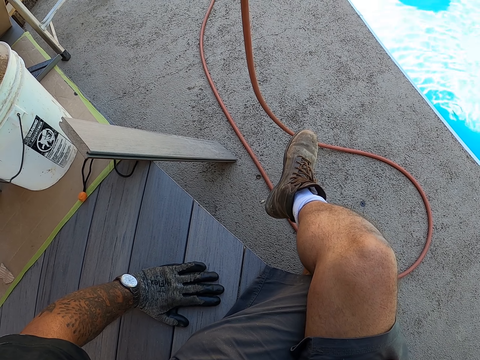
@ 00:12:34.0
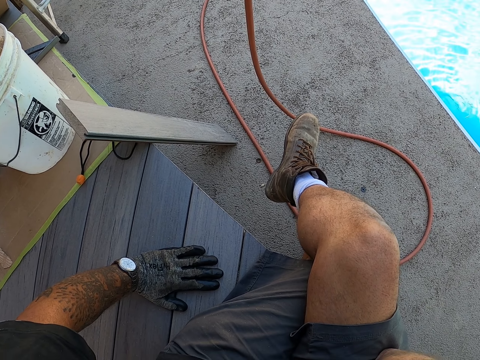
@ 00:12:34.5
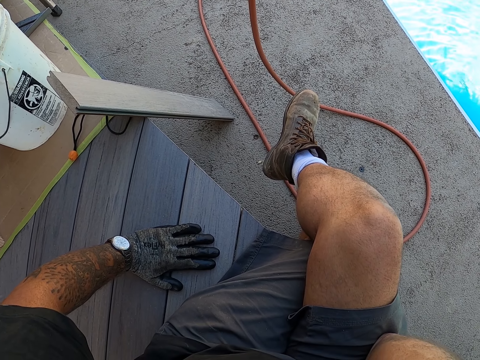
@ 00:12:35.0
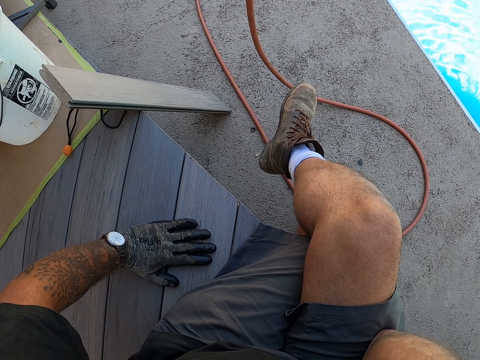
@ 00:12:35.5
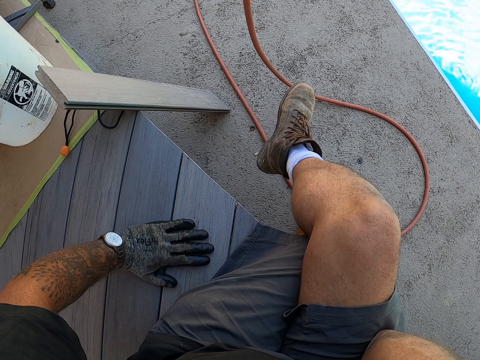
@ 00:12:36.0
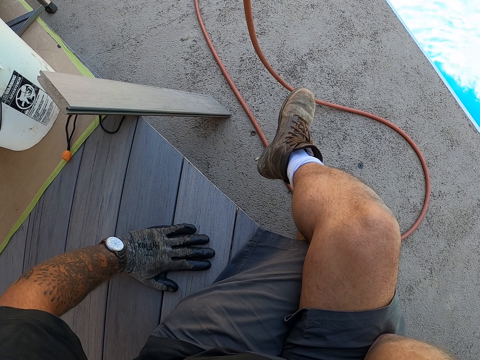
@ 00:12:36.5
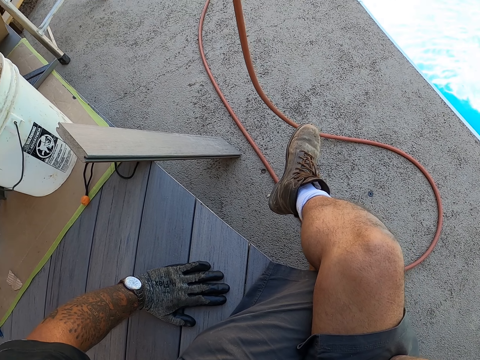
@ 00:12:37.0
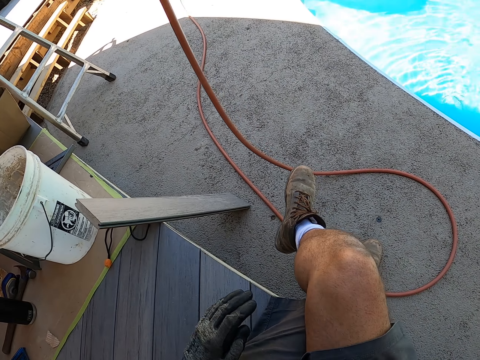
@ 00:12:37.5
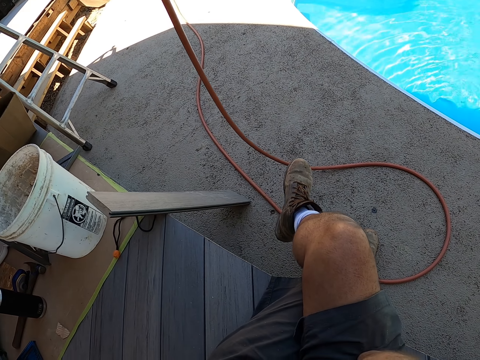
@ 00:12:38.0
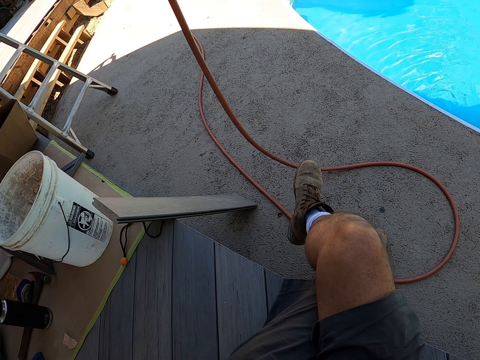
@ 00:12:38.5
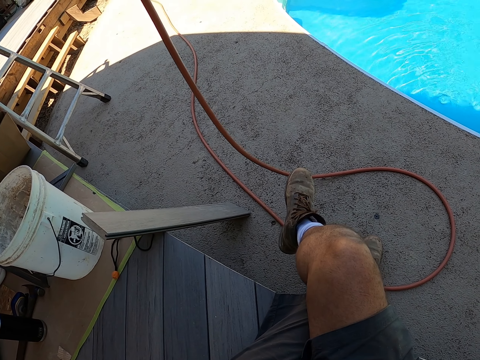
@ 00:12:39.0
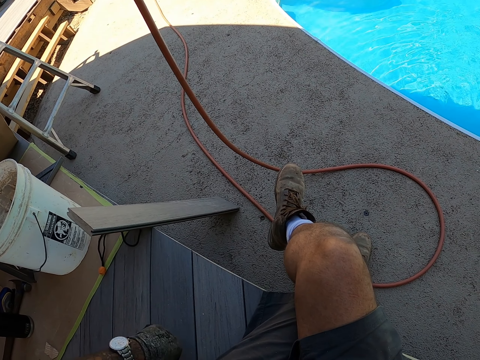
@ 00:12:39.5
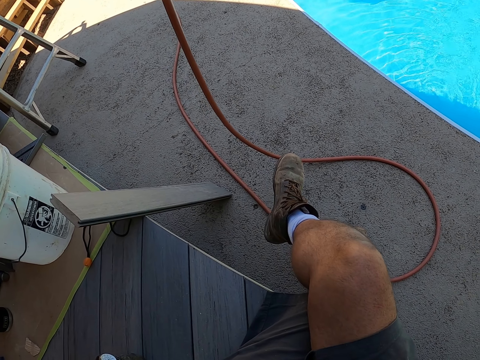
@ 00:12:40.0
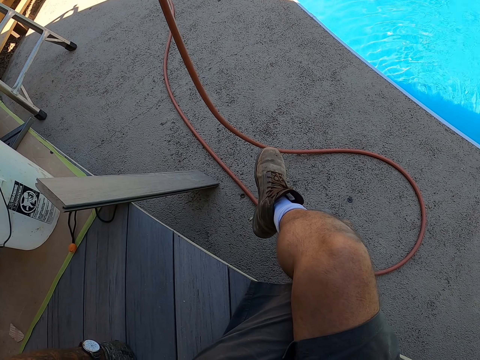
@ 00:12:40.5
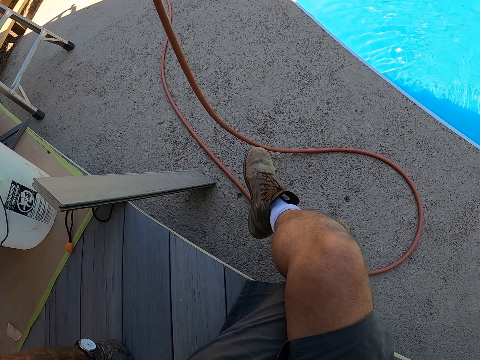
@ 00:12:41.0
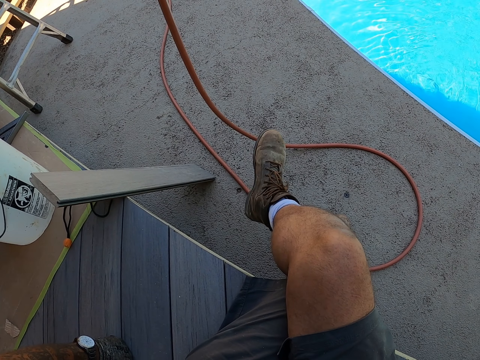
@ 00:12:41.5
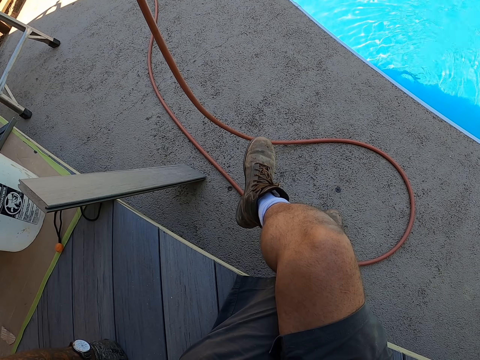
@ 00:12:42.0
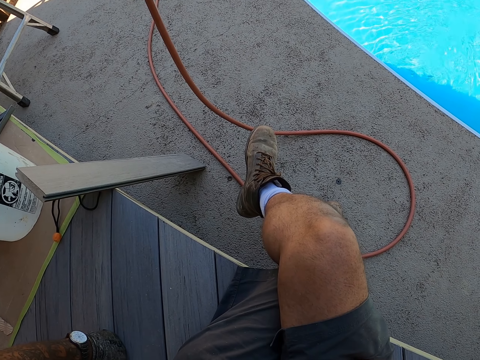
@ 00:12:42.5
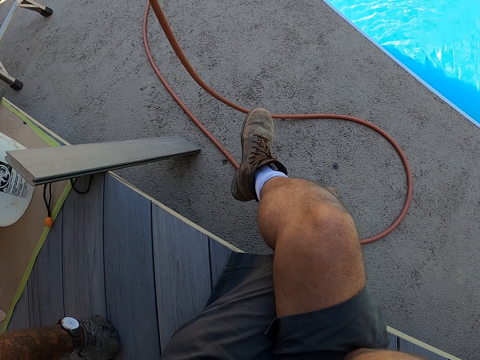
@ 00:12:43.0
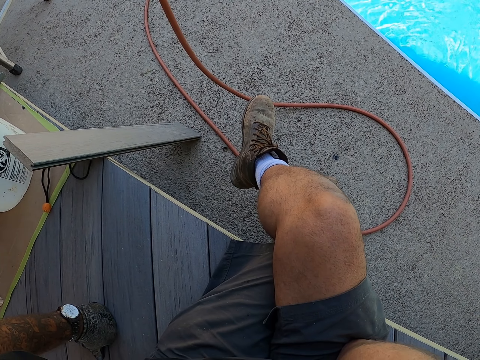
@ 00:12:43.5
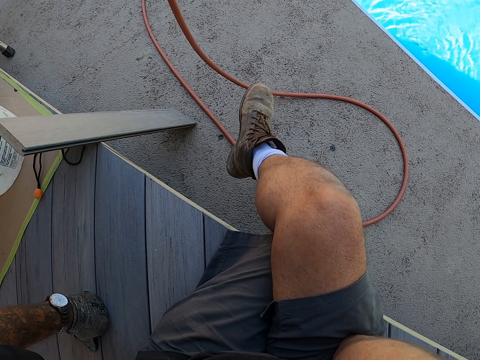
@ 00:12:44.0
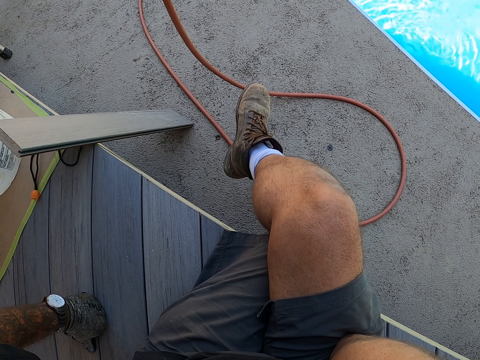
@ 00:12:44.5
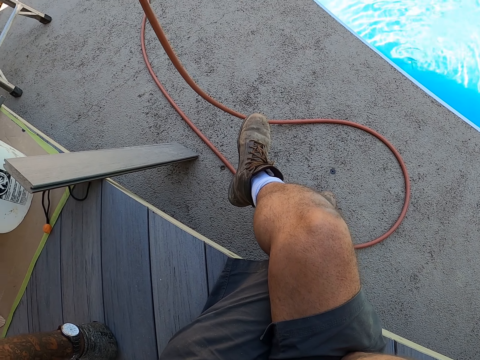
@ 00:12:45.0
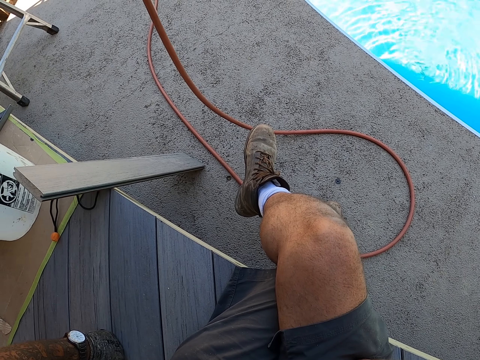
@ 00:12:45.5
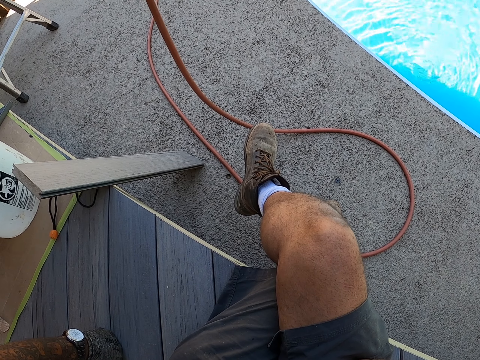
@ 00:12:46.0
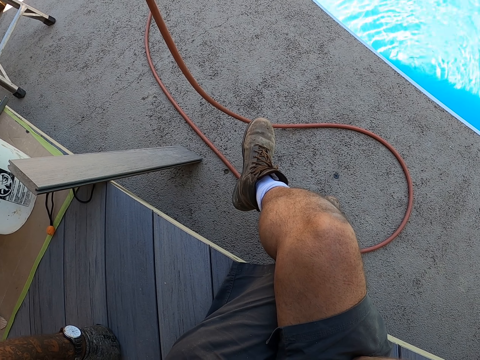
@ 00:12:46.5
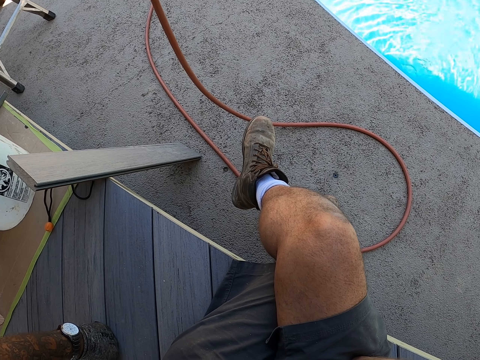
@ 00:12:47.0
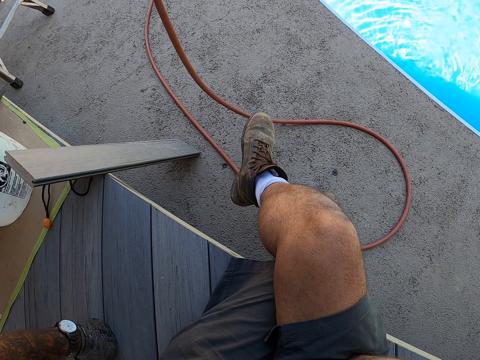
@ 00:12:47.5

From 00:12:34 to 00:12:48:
The camera wearer touches his face. He touches the surface. He rests his hand on the floor. He moves his foot. He moves his head.

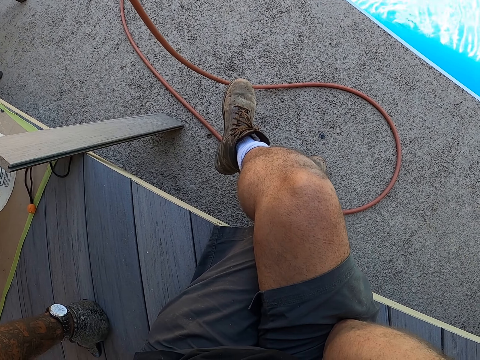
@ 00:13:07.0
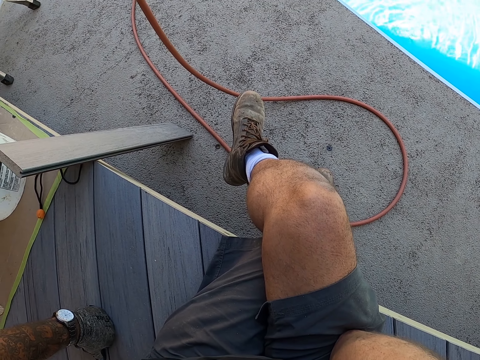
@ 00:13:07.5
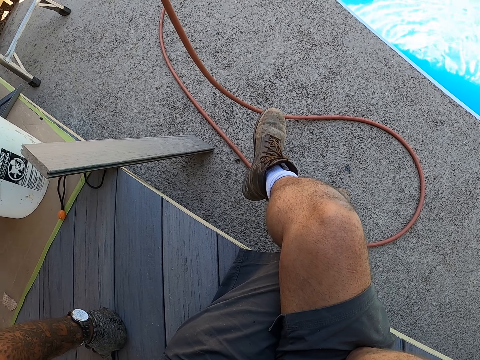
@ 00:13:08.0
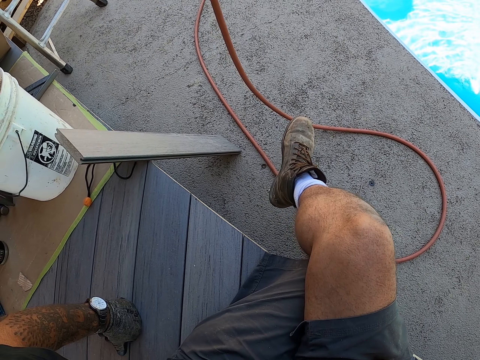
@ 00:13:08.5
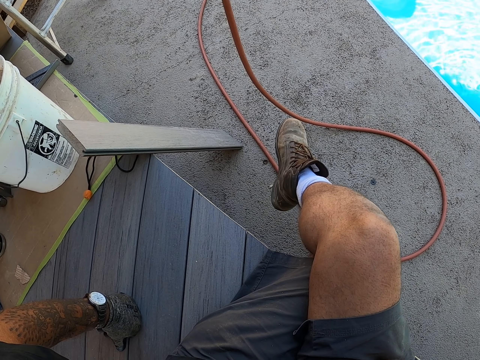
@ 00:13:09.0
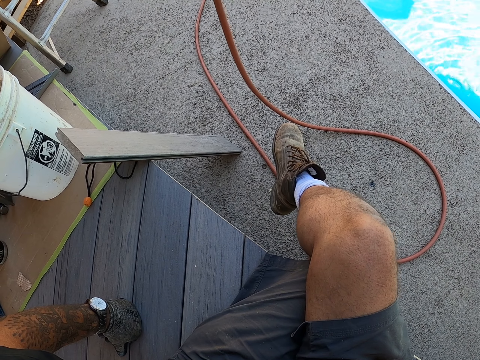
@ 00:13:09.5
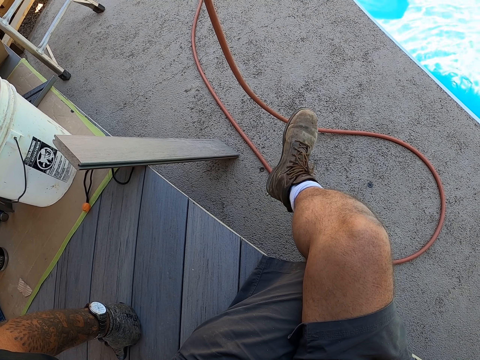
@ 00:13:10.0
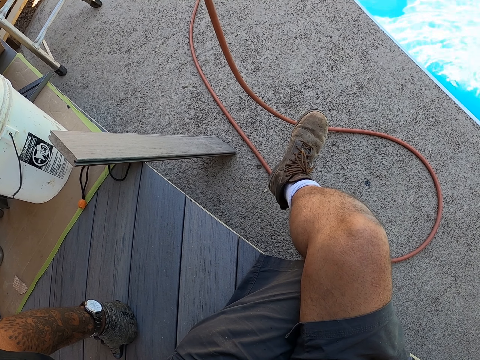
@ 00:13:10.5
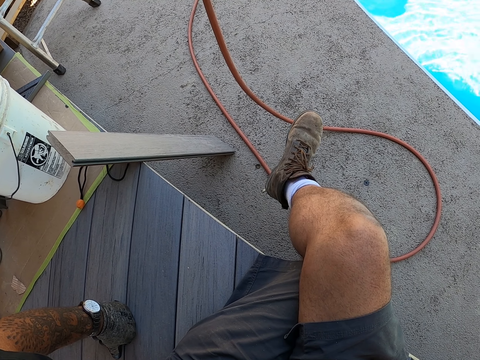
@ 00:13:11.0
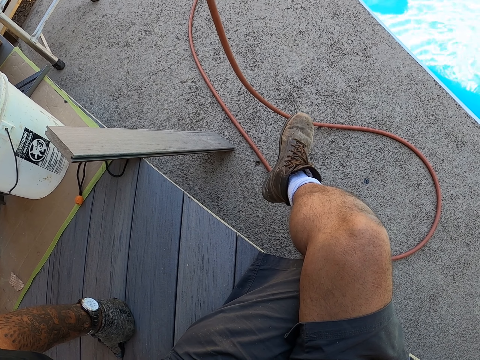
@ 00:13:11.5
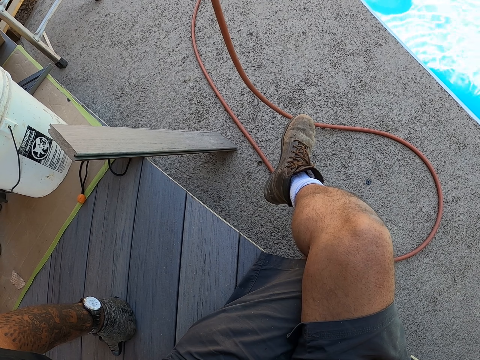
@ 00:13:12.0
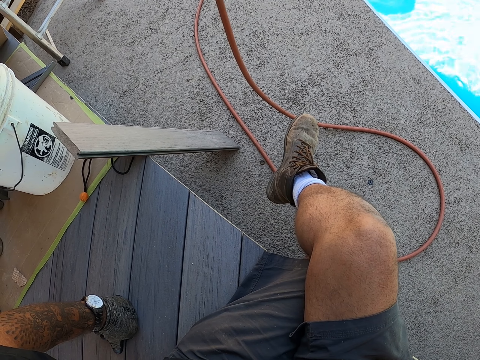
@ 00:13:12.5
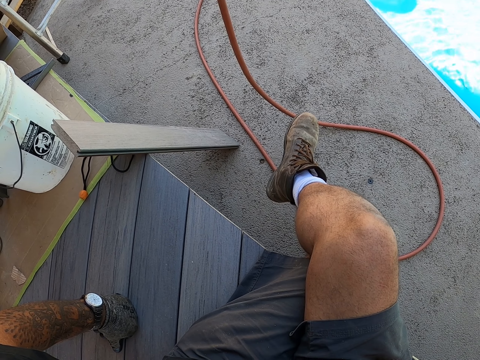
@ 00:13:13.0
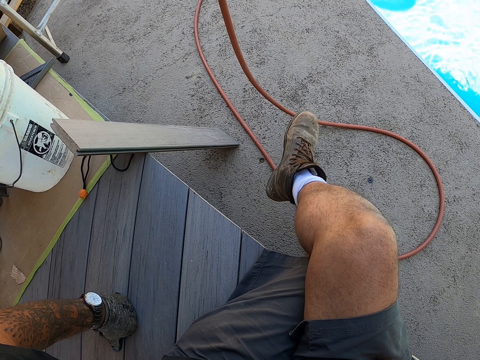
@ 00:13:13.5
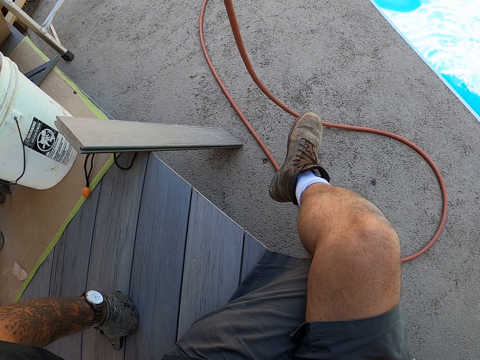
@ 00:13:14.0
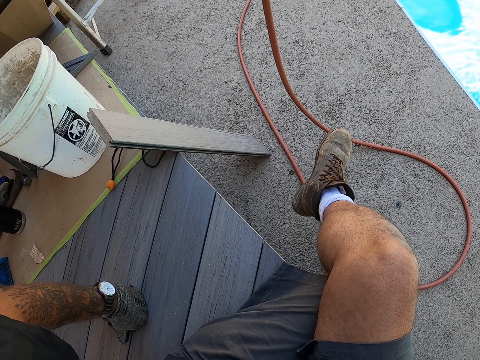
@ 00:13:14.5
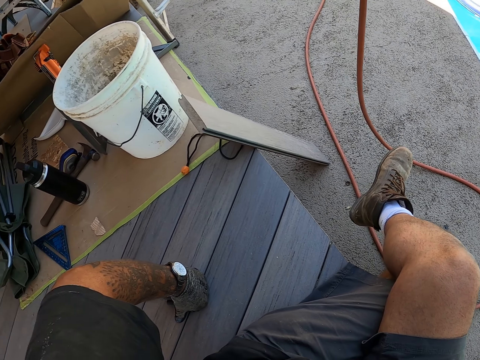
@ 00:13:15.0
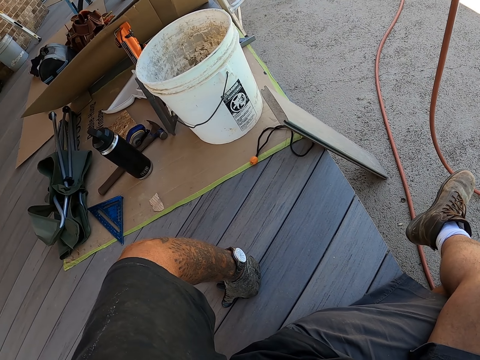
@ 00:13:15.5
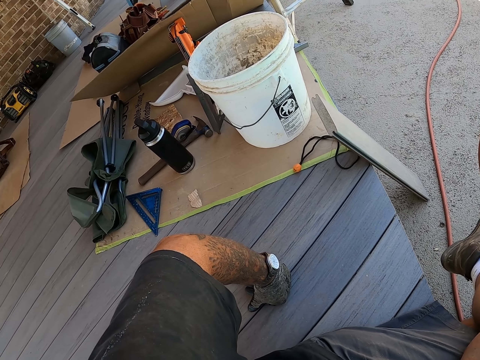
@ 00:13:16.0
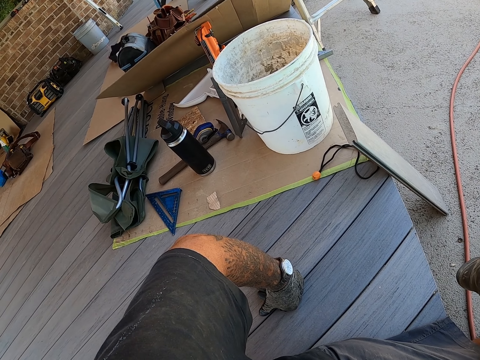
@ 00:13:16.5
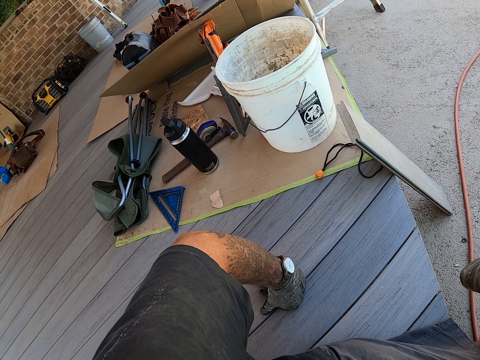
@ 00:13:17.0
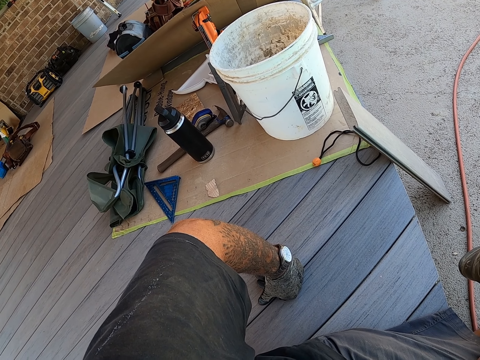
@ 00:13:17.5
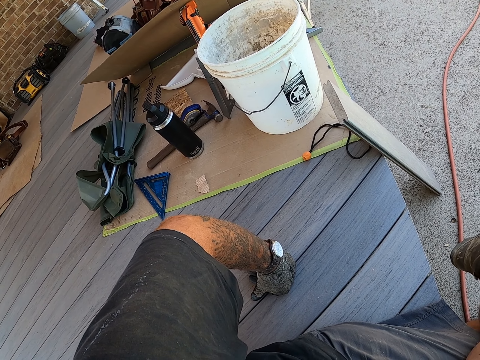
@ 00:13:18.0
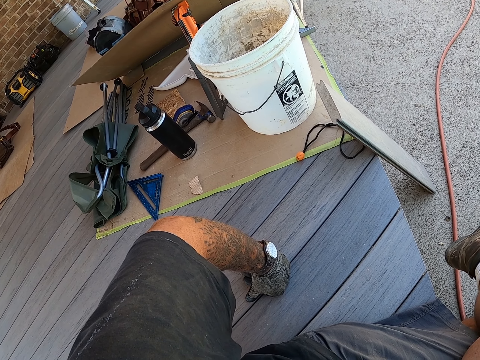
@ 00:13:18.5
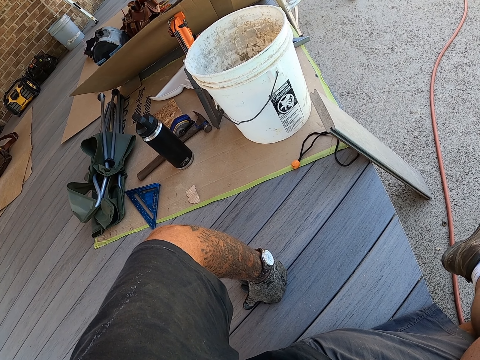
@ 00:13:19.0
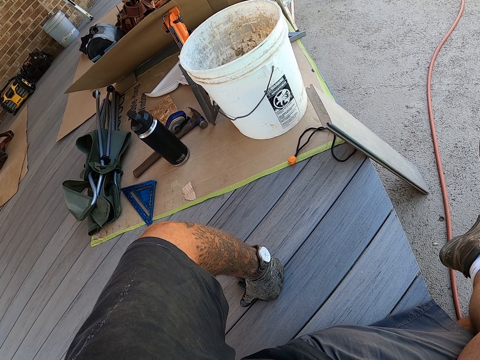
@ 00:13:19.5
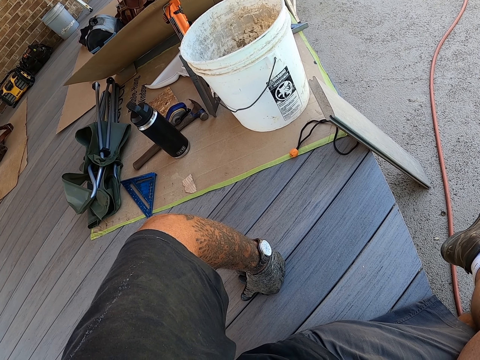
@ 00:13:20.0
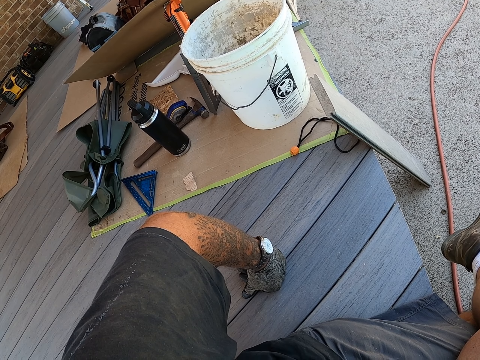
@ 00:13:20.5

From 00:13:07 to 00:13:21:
The camera wearer moves his foot. He turns his head.
